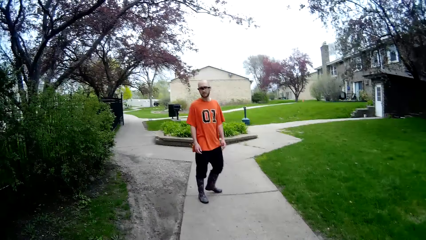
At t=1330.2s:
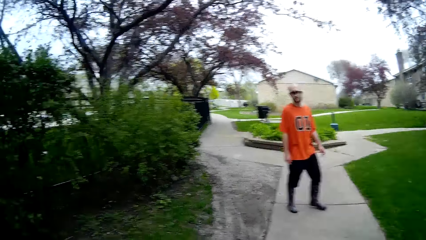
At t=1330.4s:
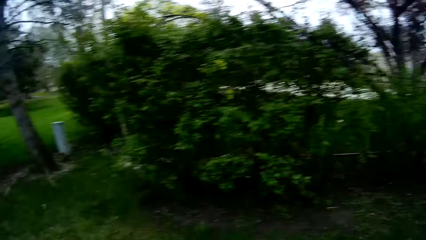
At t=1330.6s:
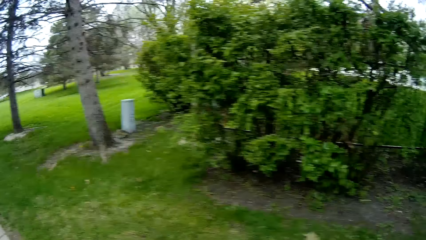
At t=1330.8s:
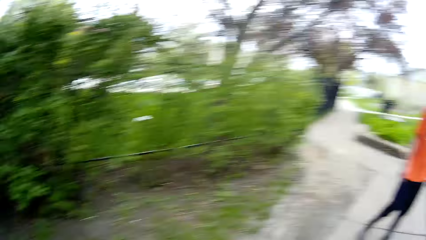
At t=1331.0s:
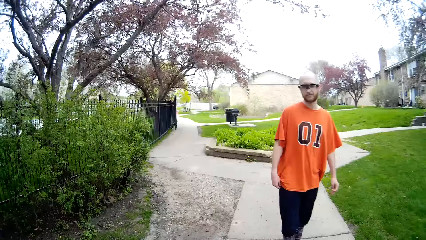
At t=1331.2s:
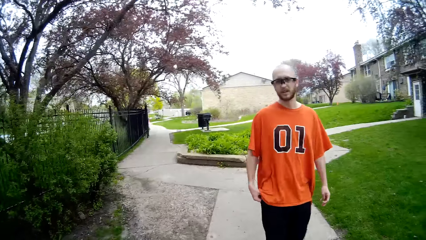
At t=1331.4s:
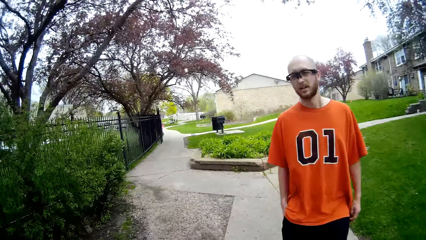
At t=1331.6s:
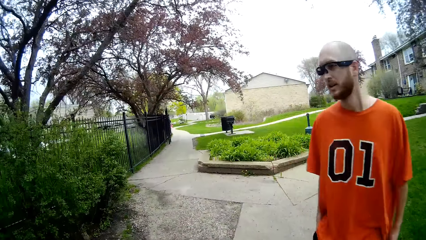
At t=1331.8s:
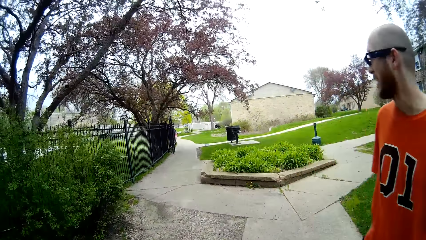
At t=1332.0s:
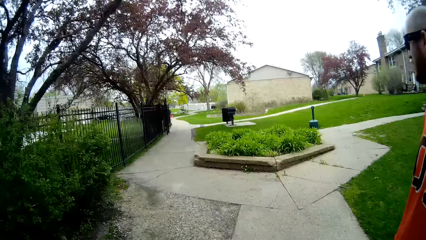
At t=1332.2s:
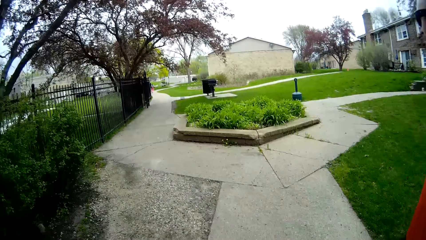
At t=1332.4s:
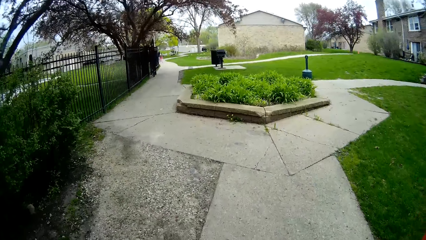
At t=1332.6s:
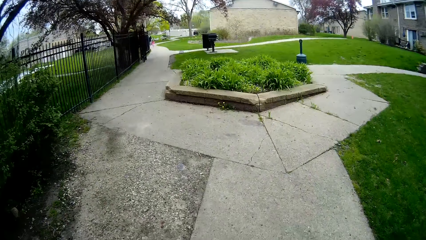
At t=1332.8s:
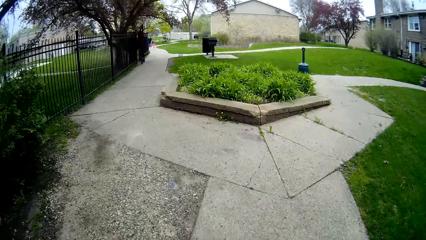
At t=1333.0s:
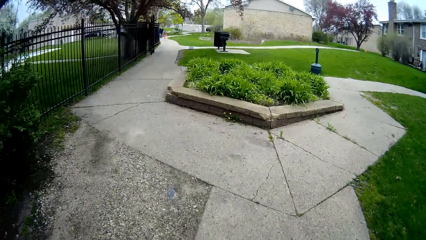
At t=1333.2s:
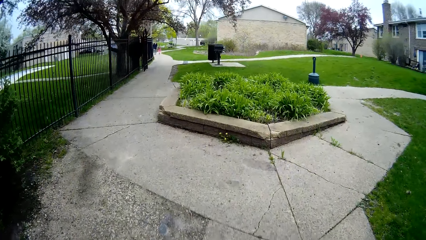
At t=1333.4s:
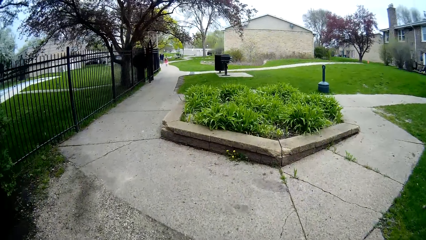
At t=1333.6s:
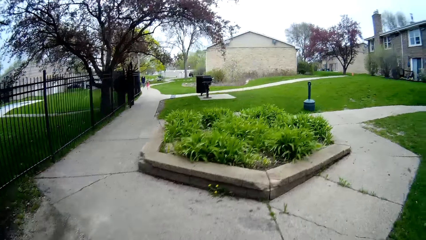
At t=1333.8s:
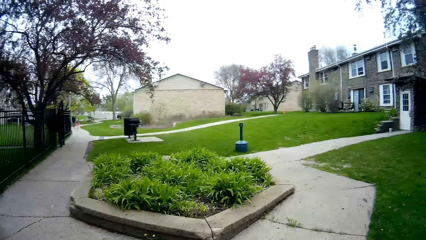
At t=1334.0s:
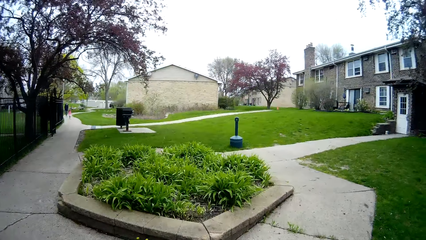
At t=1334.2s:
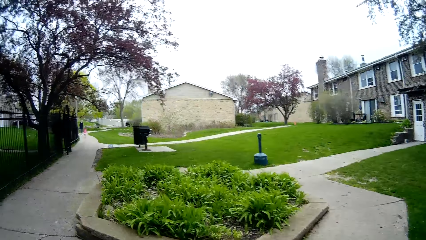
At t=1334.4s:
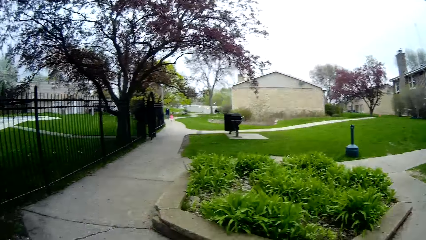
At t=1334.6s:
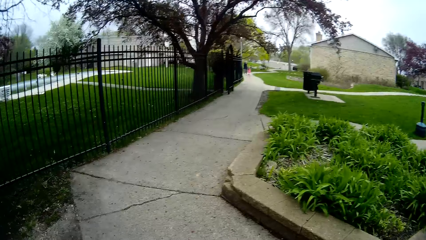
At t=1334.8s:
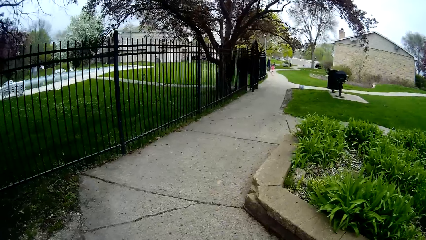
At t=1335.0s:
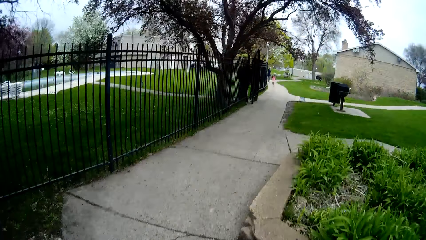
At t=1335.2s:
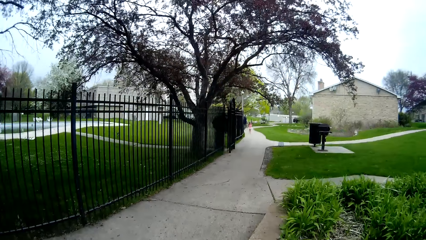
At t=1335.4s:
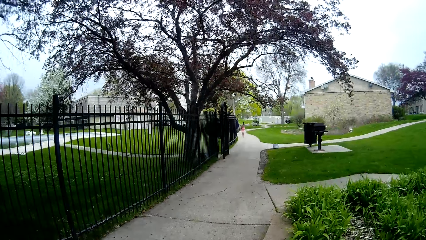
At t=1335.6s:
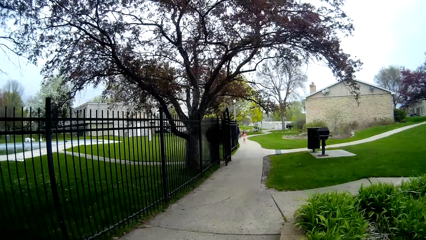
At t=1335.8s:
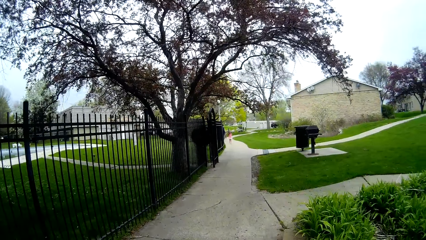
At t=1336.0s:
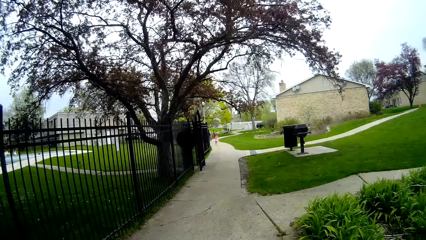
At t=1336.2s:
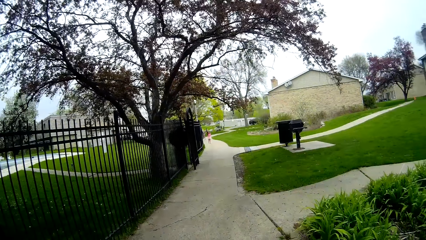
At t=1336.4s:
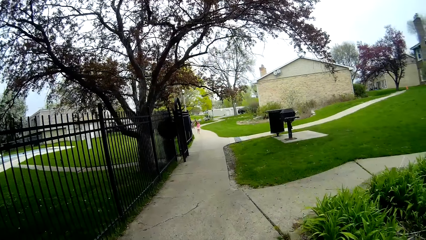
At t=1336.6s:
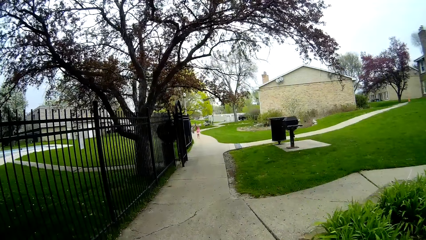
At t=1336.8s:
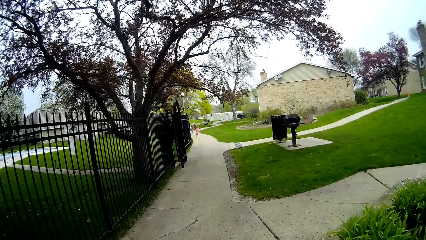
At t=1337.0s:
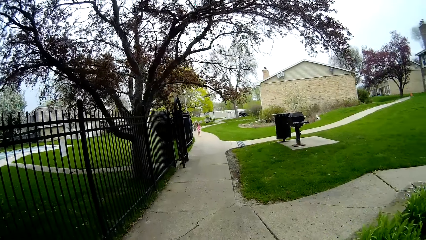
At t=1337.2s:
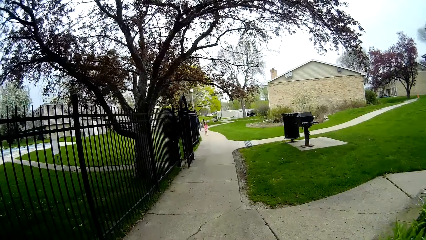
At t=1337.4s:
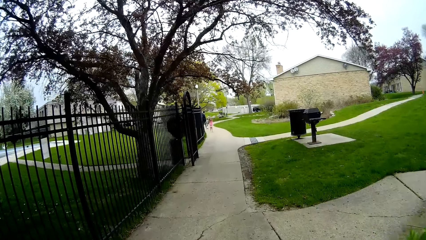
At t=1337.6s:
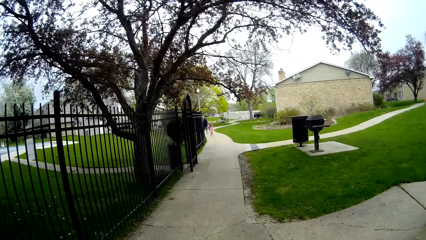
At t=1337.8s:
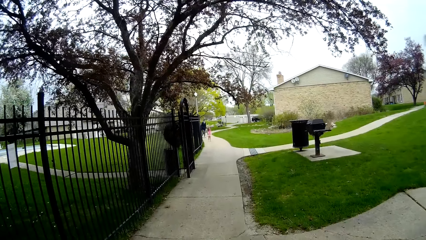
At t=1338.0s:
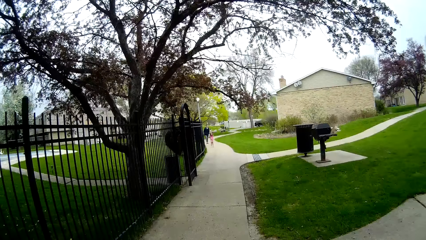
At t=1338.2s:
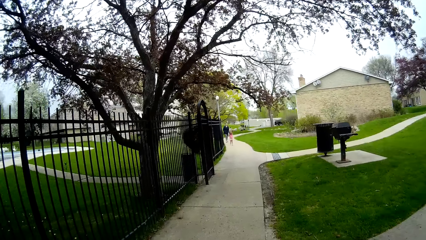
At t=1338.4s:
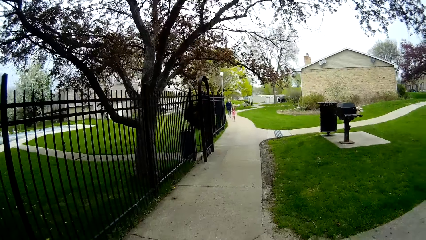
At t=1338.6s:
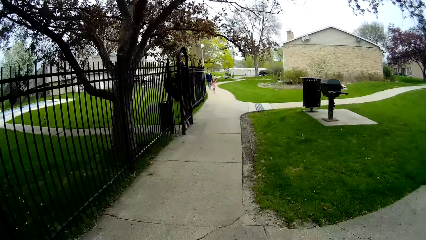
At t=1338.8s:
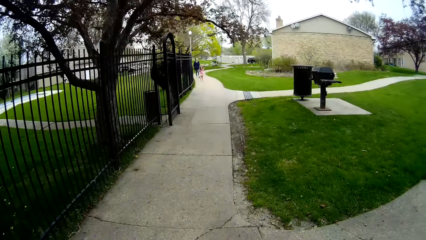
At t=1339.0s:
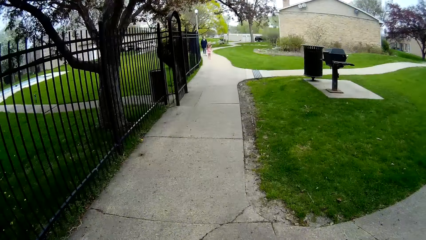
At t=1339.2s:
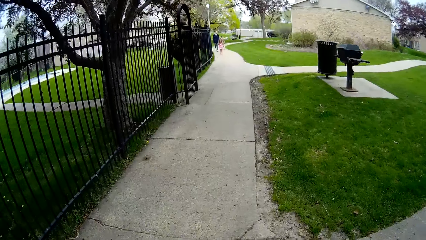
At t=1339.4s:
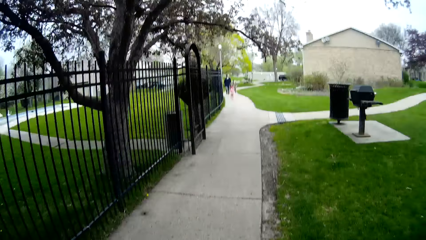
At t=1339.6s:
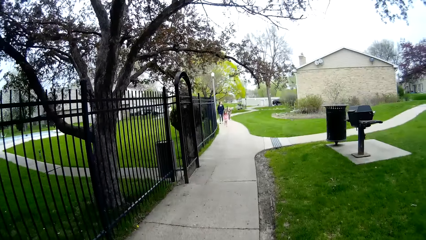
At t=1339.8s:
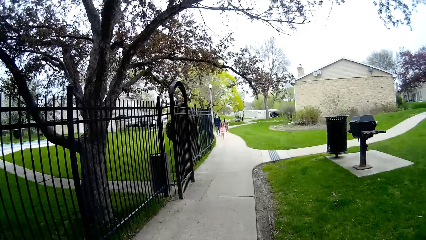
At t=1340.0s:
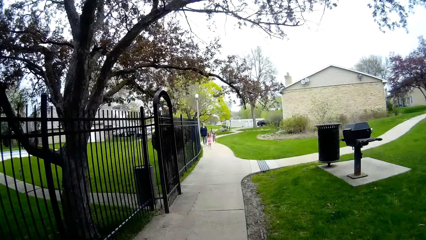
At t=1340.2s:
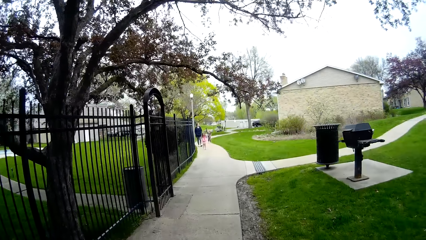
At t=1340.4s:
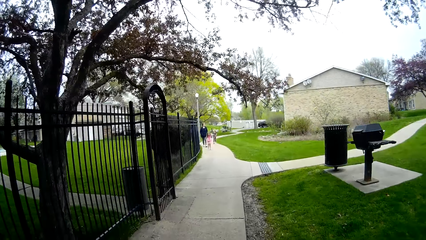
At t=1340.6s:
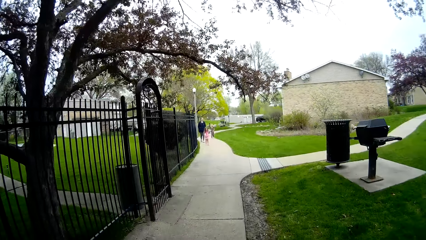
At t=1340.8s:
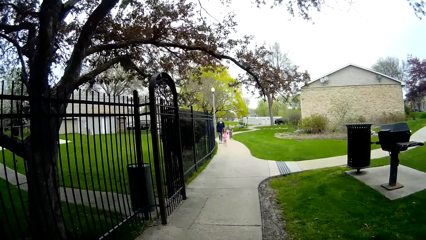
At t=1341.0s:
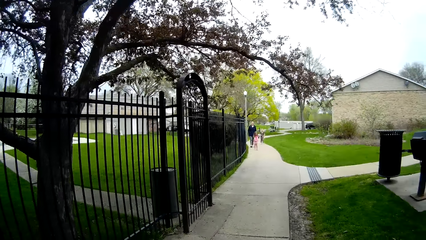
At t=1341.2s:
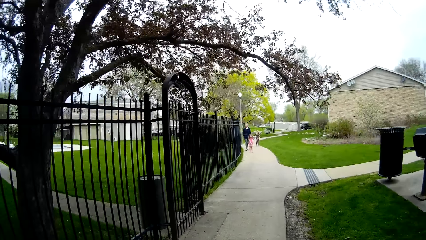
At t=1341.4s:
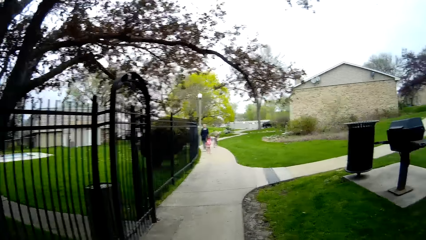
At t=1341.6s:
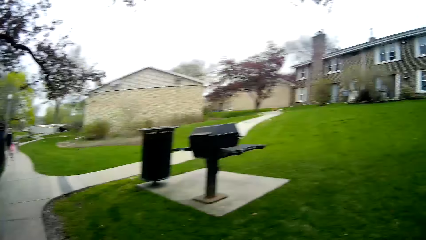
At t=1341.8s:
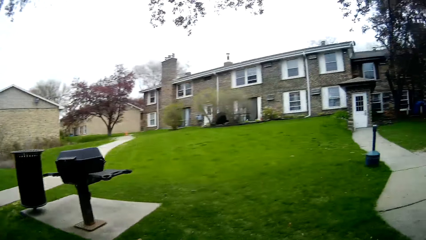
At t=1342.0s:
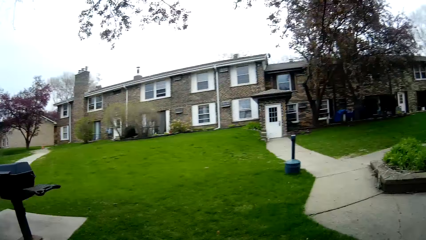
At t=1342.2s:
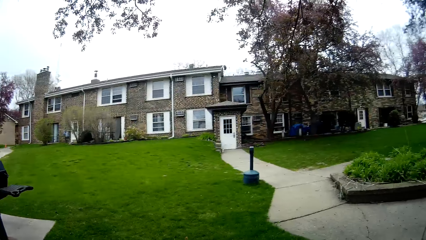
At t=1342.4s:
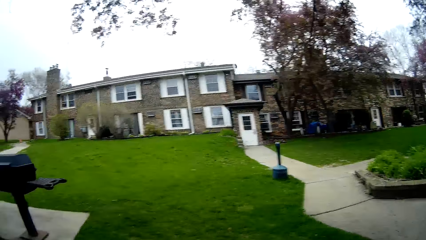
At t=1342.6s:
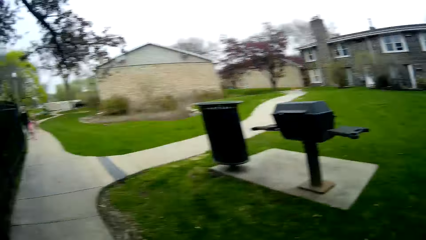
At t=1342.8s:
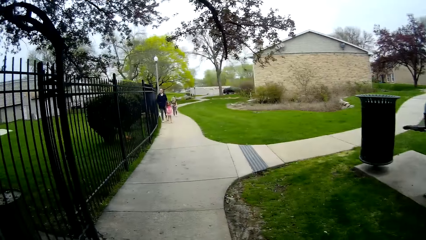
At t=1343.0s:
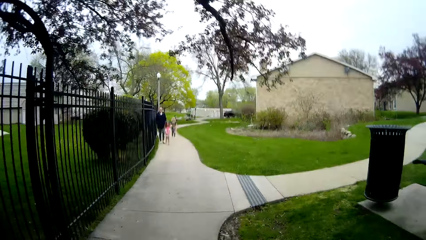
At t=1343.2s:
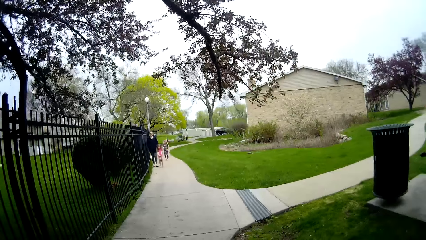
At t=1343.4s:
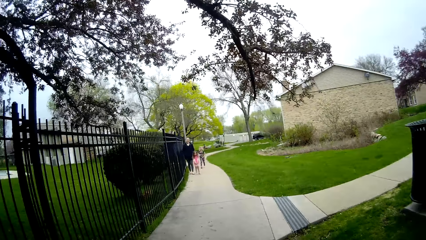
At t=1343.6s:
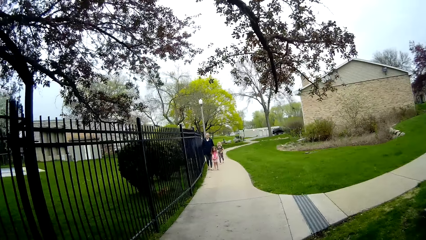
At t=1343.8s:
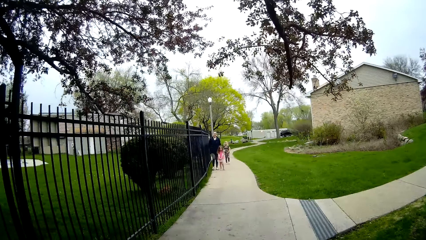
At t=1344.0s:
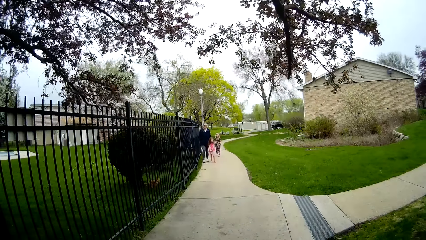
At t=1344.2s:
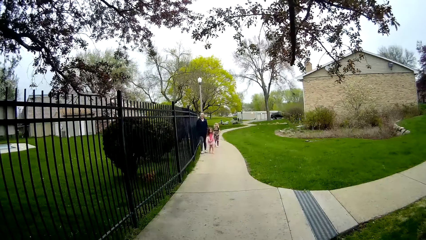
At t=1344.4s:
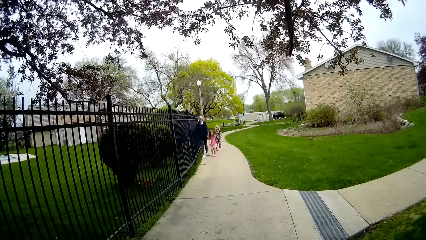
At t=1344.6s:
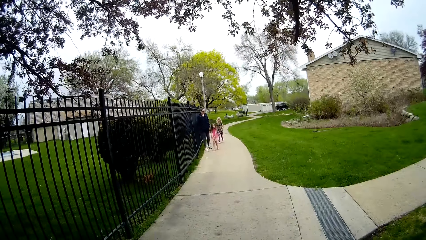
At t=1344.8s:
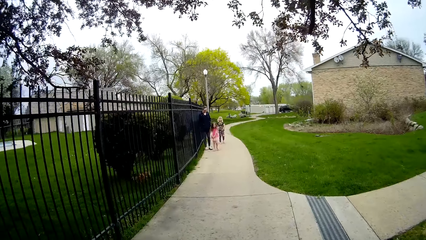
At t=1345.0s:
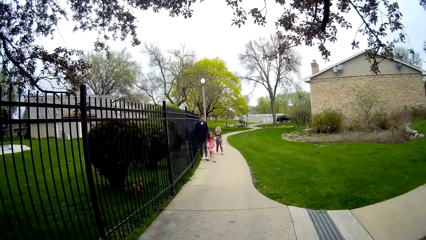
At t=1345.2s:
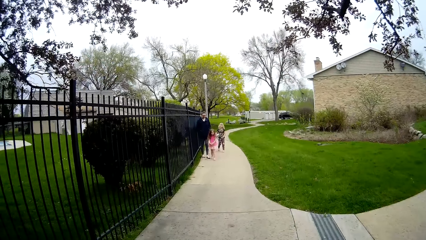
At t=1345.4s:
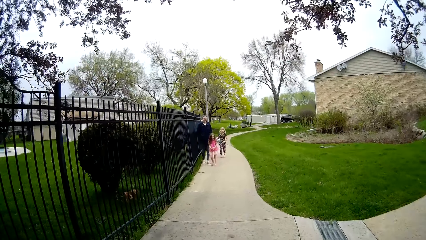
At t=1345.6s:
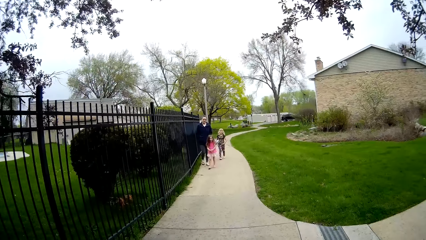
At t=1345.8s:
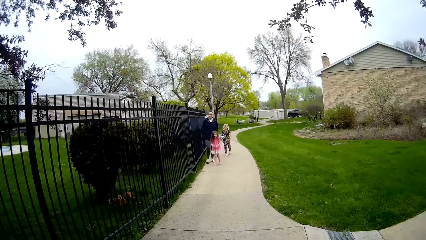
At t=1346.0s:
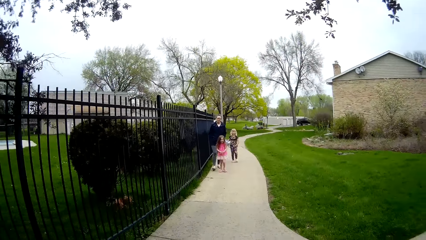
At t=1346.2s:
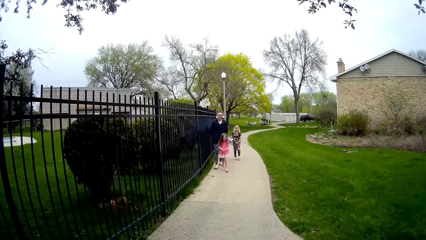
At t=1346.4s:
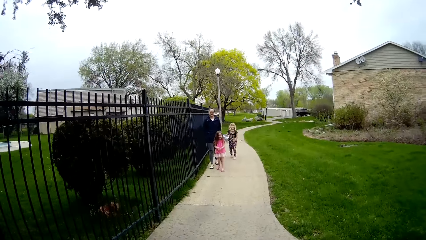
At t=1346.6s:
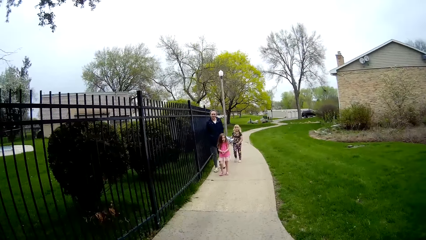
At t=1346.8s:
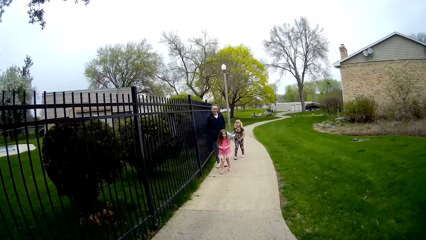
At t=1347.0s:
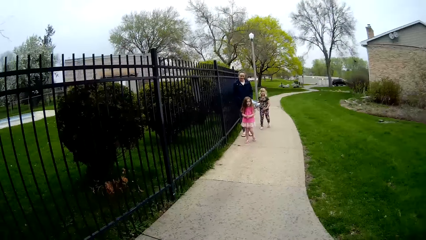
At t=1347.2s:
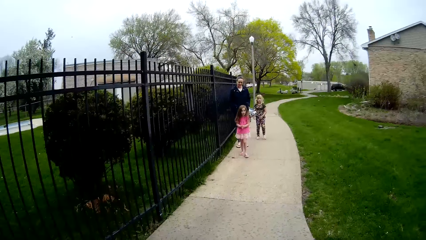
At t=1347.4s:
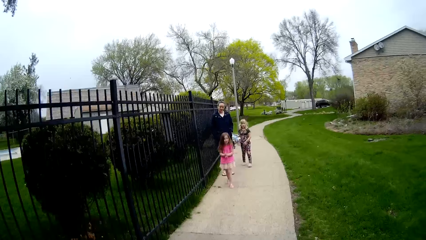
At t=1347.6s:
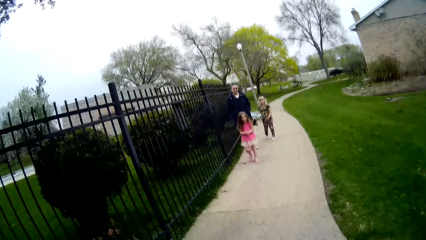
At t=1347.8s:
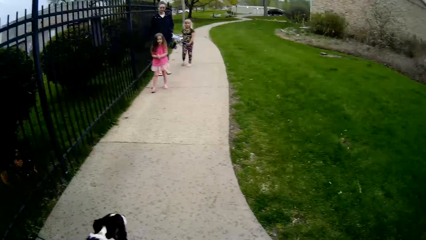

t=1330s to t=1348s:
A person looks at the camera wearer. The camera wearer turns around. They walk on the pavement. They turn round. They interact with a woman. The person talks.
